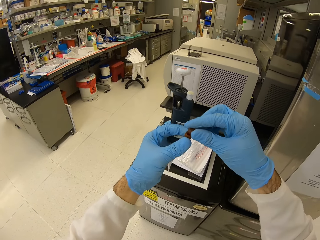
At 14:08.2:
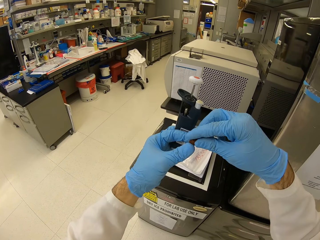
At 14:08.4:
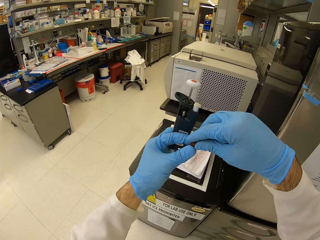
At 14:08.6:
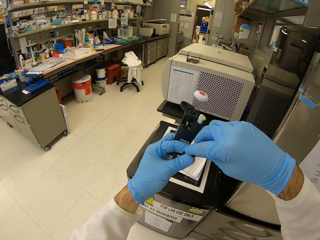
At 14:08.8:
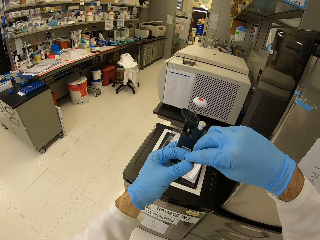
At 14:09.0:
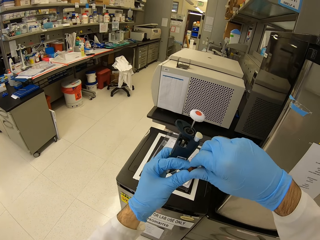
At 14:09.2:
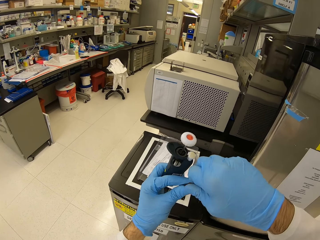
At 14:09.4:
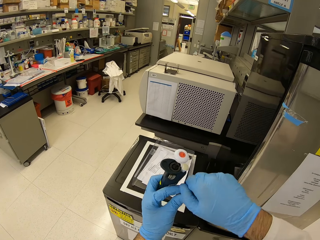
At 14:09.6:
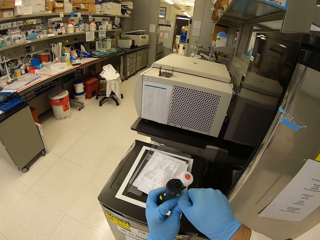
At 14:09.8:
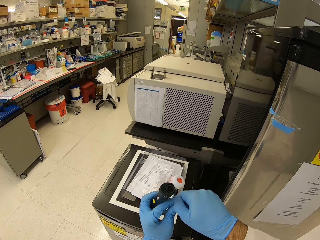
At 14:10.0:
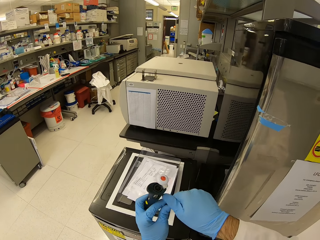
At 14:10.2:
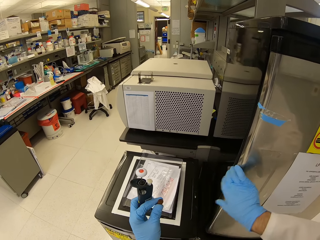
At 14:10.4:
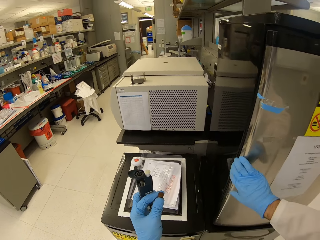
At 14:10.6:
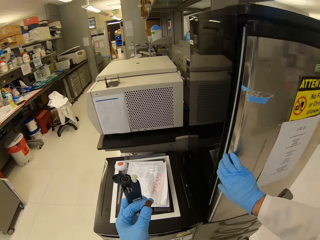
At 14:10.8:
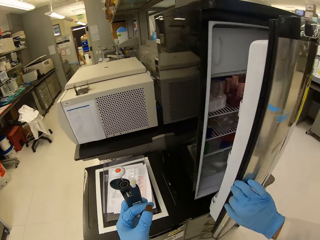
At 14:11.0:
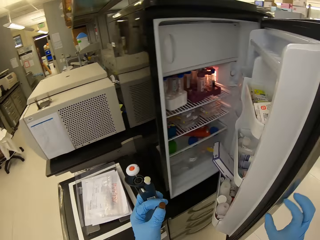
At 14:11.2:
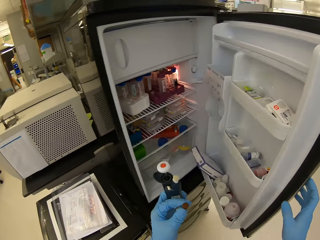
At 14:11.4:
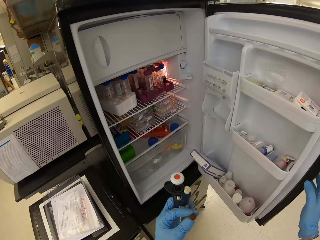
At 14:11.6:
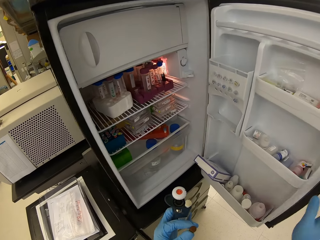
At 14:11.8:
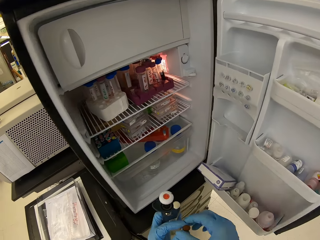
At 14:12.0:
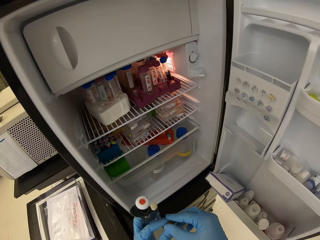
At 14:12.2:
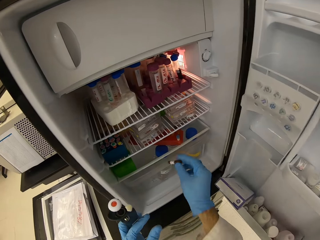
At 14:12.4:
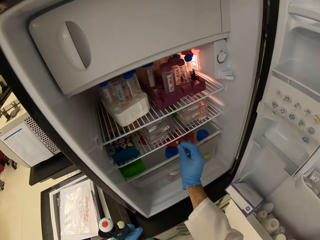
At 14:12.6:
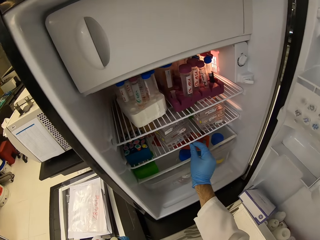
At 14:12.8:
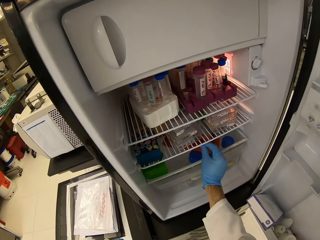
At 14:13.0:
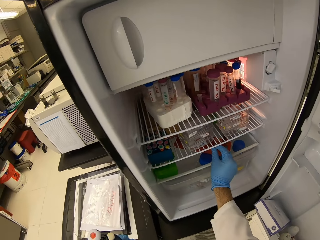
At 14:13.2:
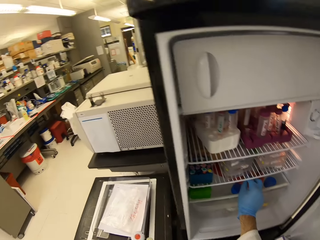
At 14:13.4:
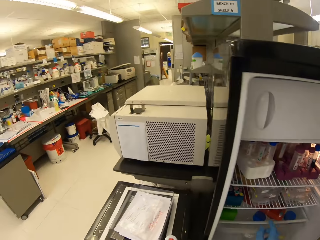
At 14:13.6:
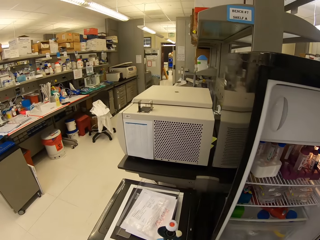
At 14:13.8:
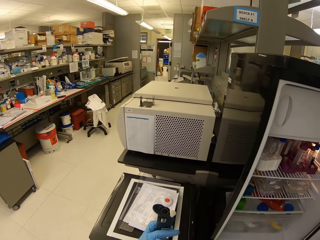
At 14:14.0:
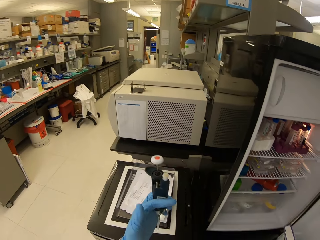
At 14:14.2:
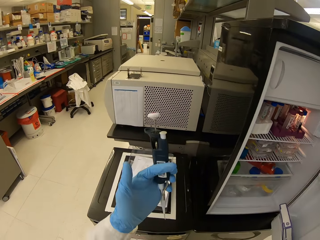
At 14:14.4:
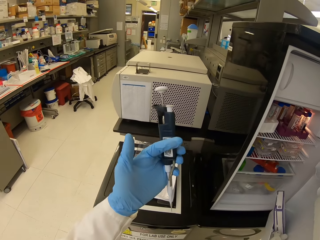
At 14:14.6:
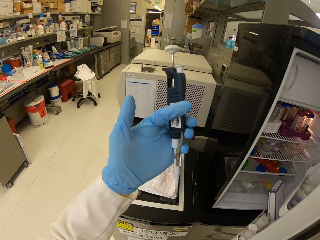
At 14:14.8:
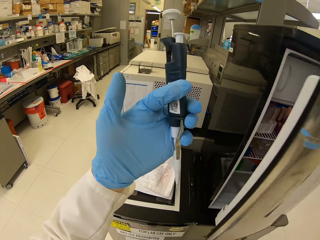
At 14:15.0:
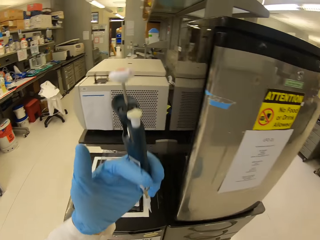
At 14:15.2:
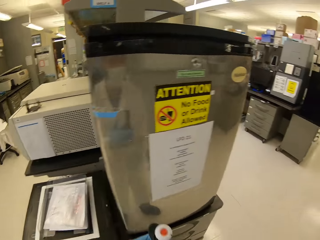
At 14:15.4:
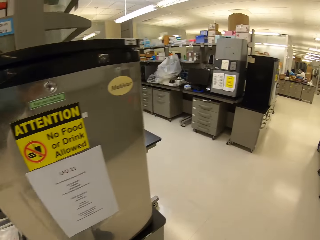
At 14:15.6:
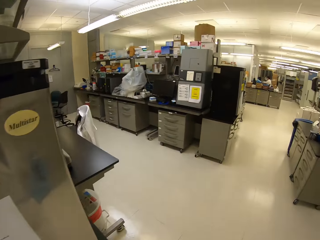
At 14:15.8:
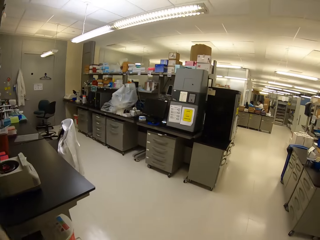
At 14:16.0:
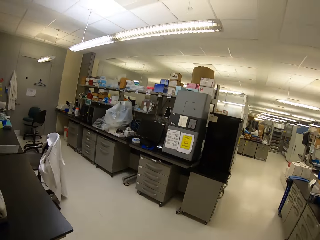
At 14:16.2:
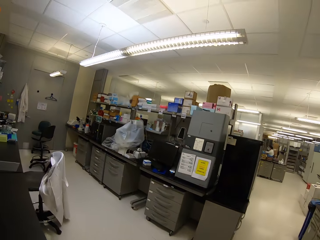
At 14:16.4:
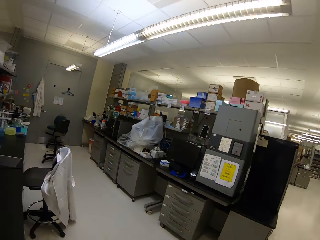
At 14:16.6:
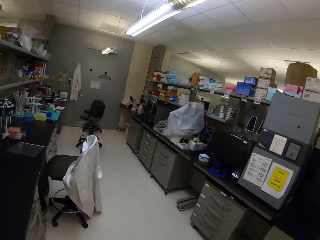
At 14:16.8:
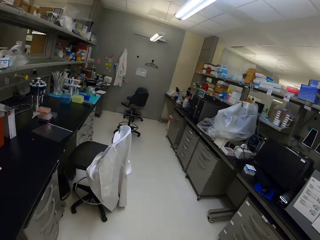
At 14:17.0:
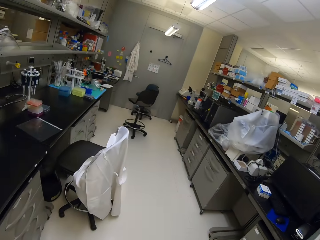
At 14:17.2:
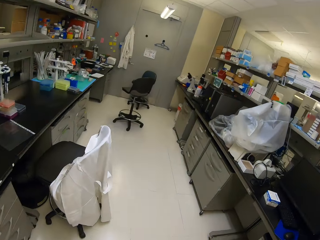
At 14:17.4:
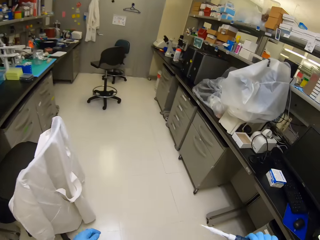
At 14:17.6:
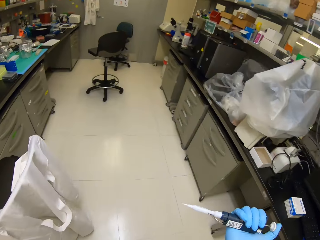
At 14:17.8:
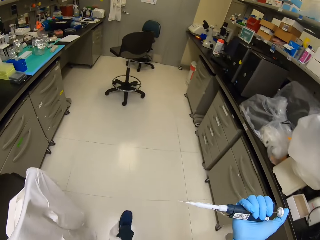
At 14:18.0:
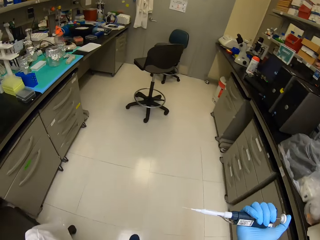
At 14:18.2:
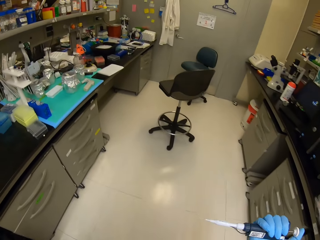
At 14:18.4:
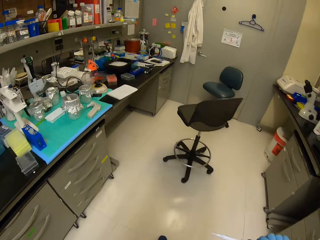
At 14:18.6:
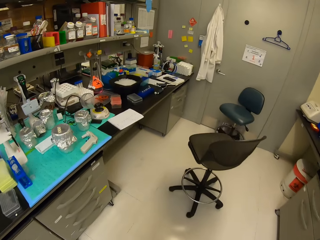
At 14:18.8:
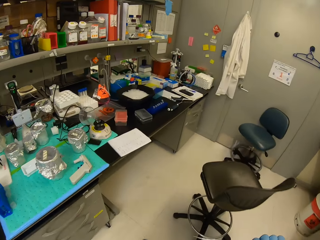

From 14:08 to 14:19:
The camera wearer closes the test tube. They open the fridge door. They place the test tube in a rack inside the fridge. They check the micropipette. They close the fridge door. They walk around.

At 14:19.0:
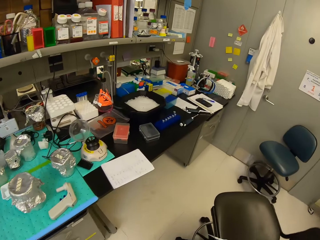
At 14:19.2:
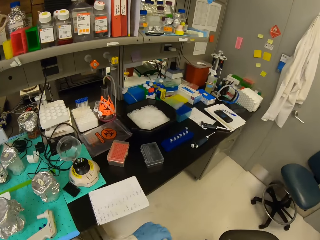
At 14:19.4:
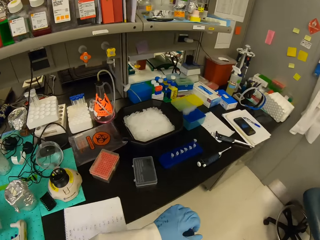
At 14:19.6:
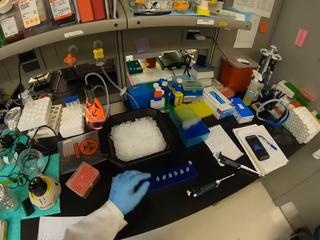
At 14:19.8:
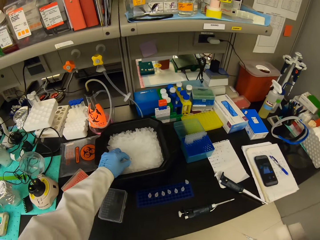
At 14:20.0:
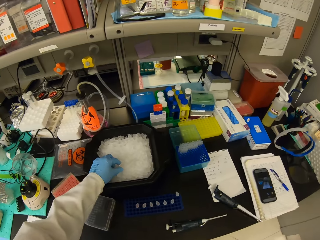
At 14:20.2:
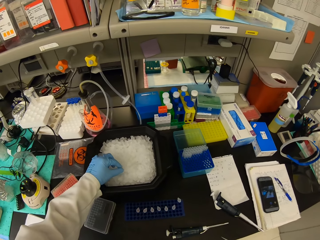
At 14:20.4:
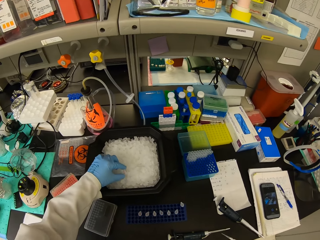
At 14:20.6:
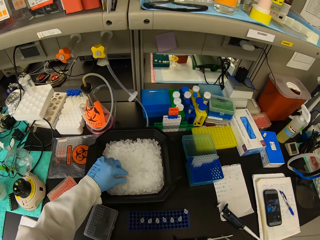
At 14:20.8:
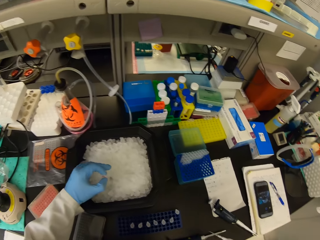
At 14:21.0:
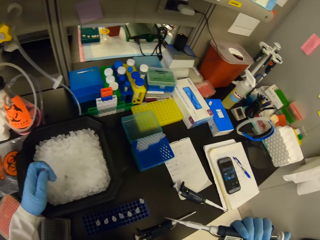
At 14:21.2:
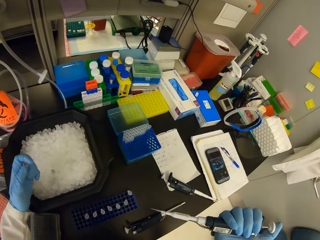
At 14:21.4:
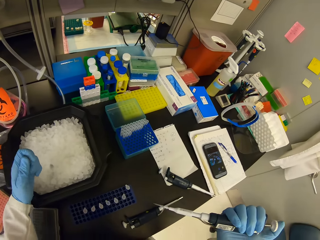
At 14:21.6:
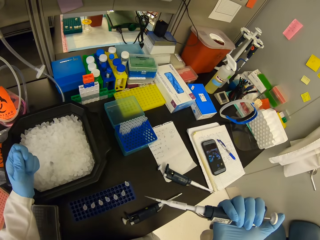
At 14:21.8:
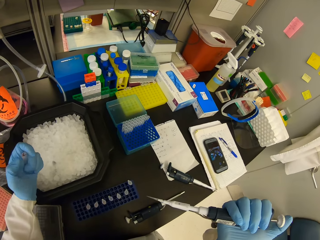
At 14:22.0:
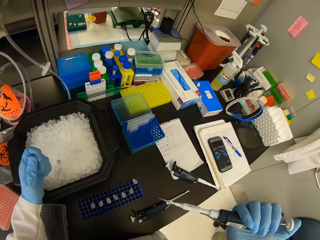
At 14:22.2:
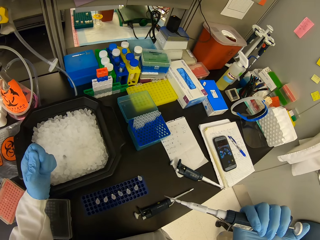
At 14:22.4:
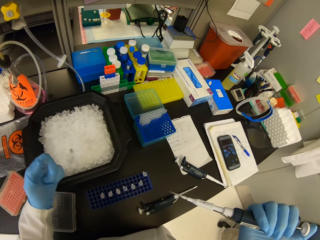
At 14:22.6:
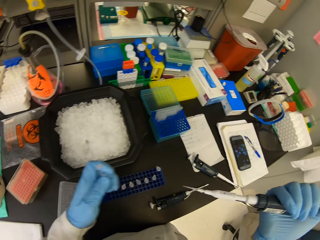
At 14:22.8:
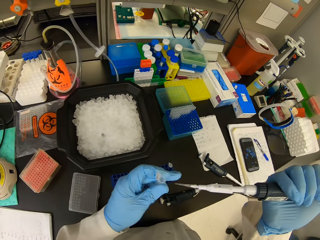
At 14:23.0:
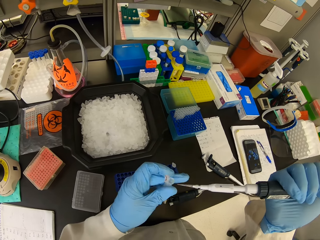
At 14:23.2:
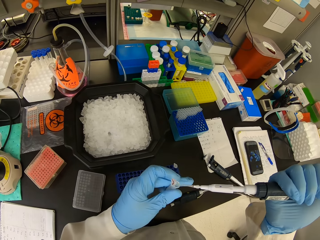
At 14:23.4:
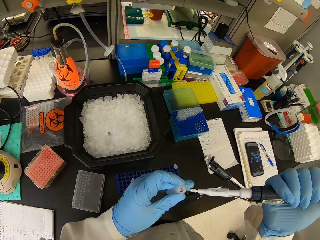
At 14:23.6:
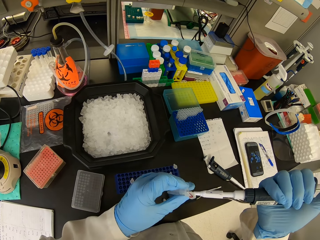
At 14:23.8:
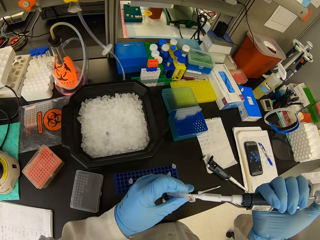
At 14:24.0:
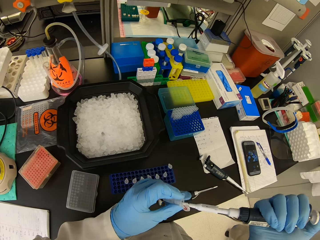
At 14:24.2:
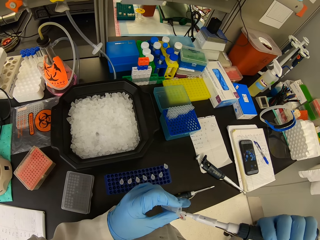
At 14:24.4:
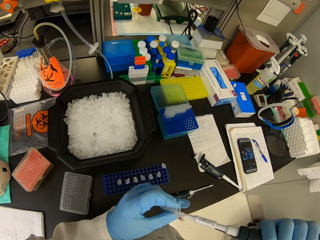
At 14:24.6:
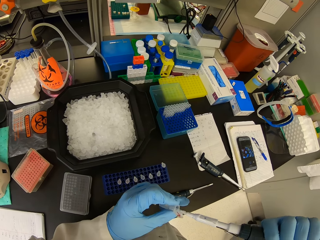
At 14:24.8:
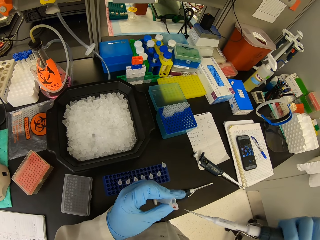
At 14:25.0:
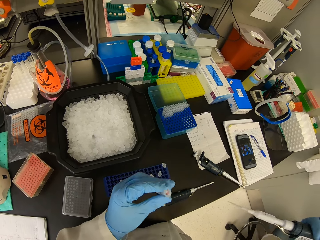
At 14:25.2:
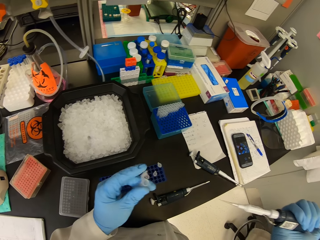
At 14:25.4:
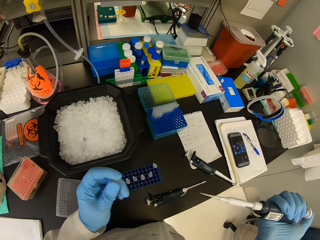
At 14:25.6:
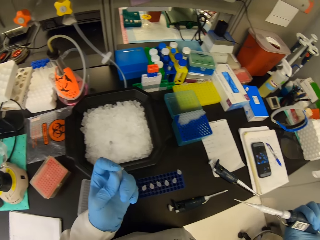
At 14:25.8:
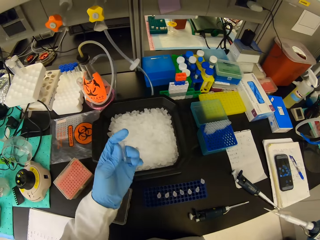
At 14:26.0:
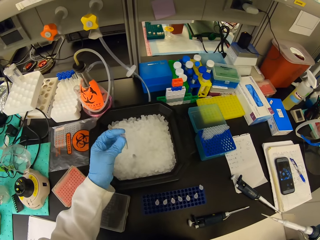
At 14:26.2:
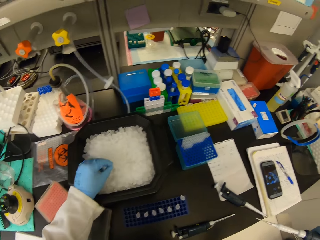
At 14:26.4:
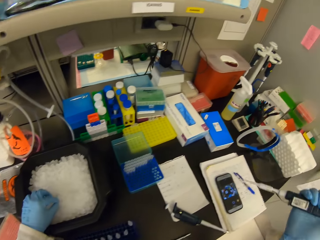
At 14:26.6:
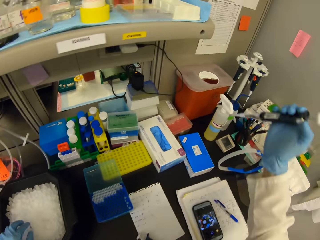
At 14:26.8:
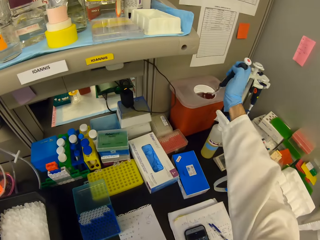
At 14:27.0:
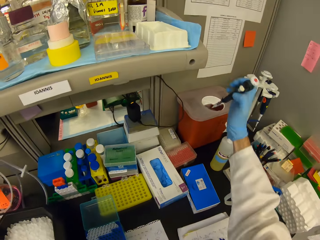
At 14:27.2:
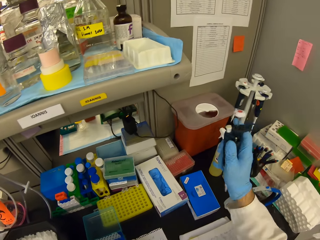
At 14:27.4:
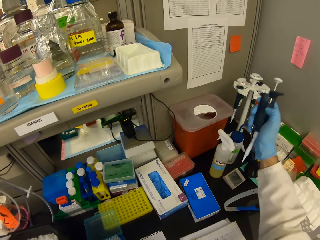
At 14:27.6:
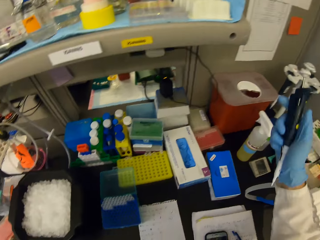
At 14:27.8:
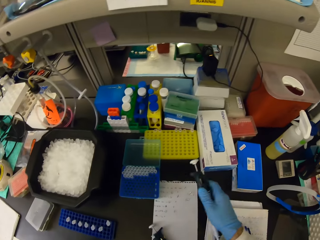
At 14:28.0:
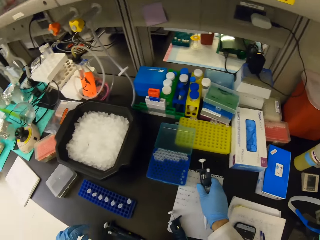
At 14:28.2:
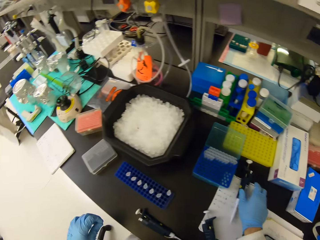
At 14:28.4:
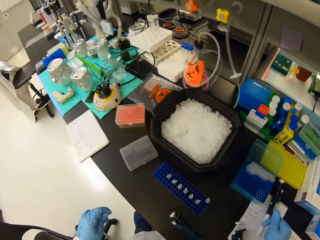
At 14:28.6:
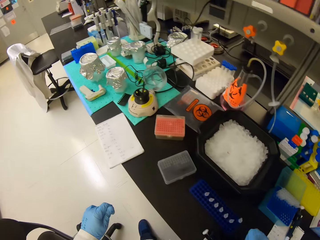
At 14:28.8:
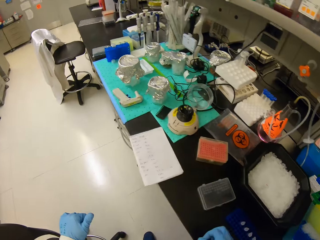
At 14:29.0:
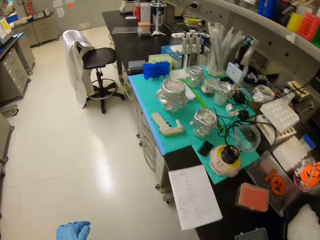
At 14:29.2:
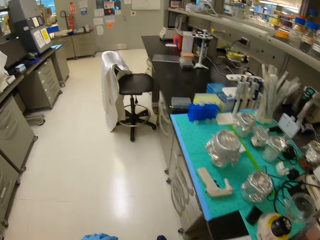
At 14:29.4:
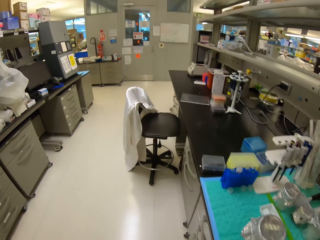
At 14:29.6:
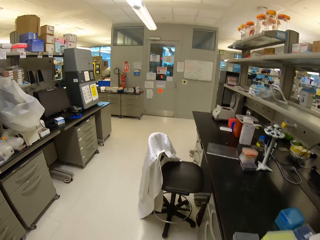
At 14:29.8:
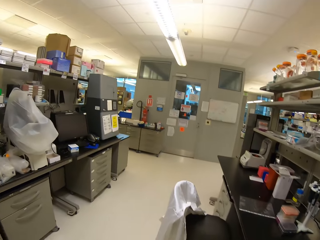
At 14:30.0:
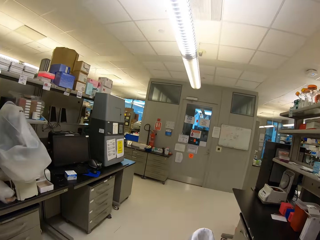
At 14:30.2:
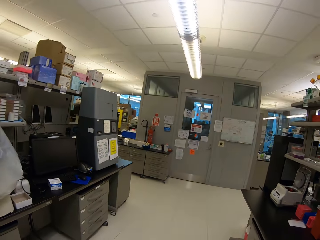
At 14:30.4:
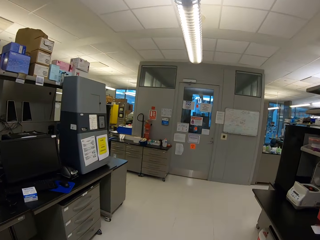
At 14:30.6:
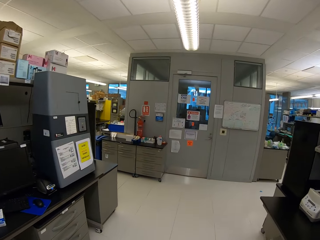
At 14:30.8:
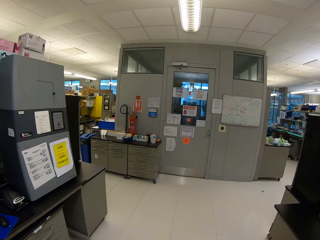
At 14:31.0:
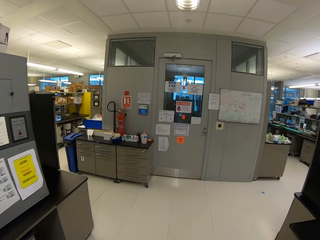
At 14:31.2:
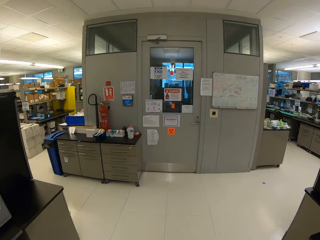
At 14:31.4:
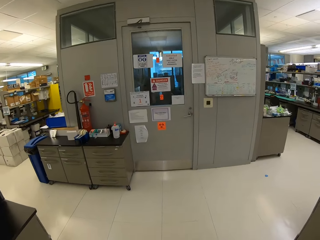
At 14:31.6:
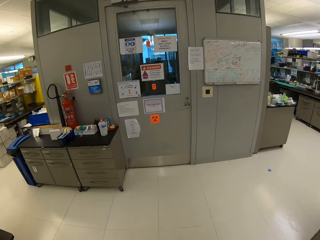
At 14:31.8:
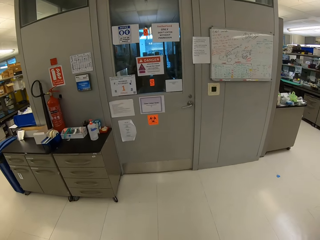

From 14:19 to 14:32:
The camera wearer picks up a test tube from the tray. They open the test tube lid. They put solution in the test tube. They close the test tube. They place the test tube in the tray. They suck solution. They place the micropipette on the counter top. They walk inside the laboratory.
